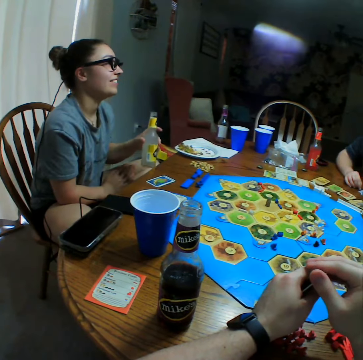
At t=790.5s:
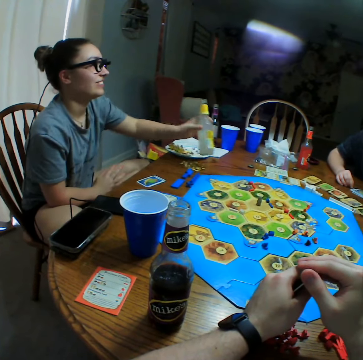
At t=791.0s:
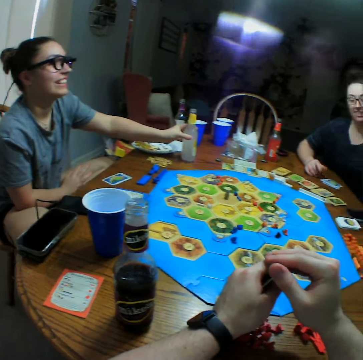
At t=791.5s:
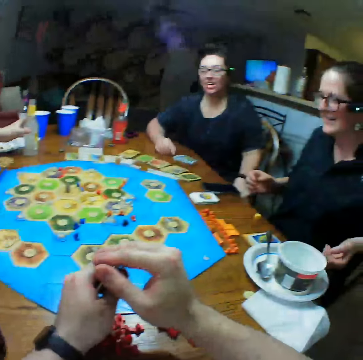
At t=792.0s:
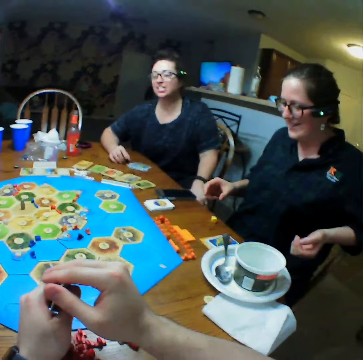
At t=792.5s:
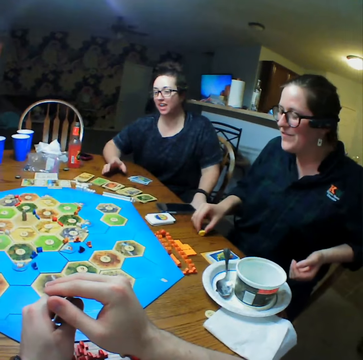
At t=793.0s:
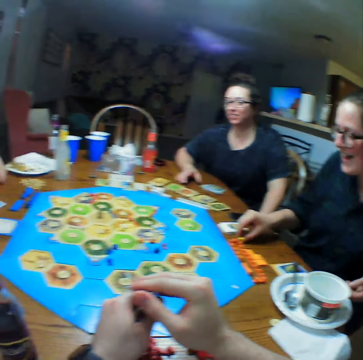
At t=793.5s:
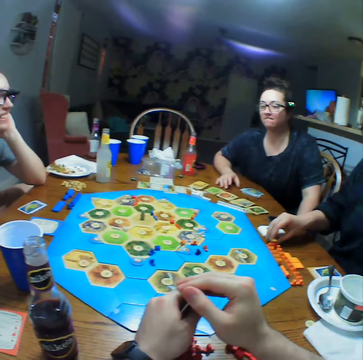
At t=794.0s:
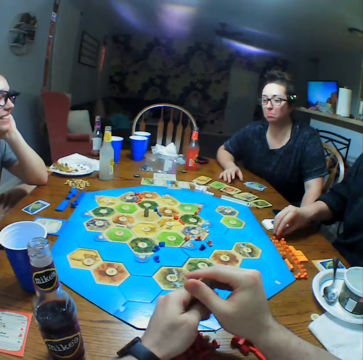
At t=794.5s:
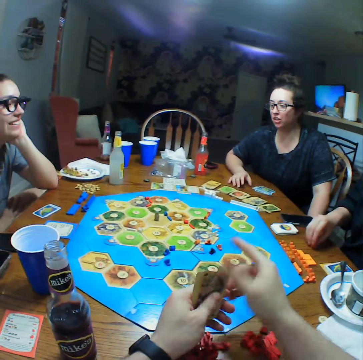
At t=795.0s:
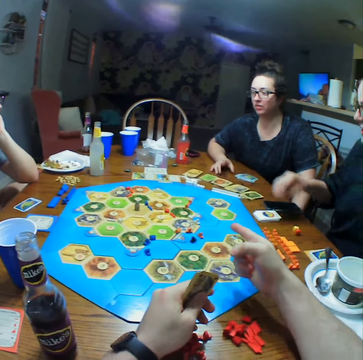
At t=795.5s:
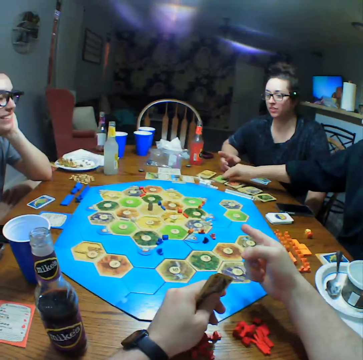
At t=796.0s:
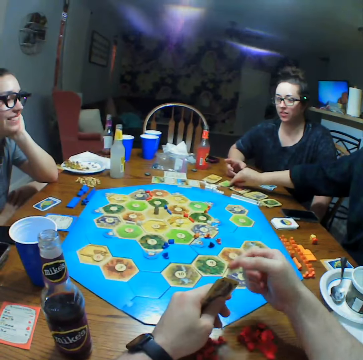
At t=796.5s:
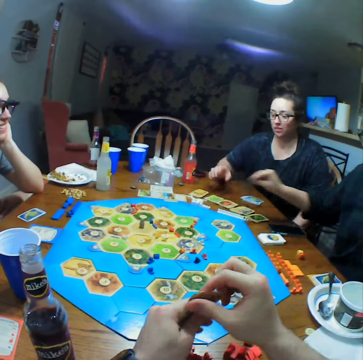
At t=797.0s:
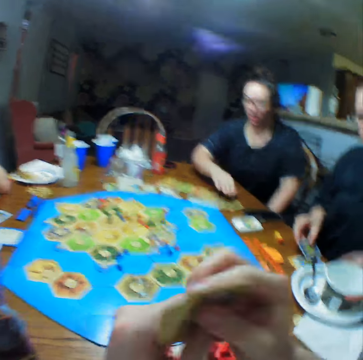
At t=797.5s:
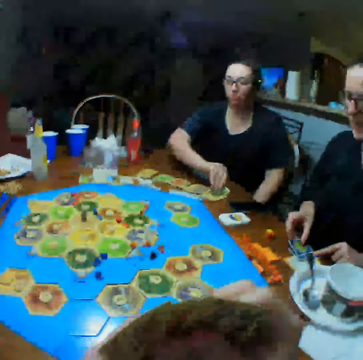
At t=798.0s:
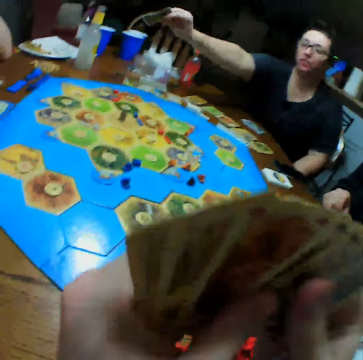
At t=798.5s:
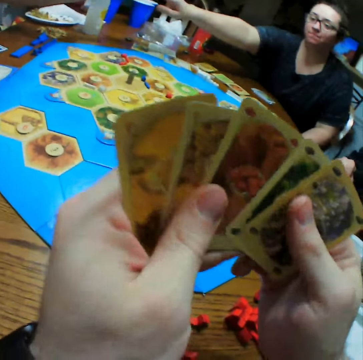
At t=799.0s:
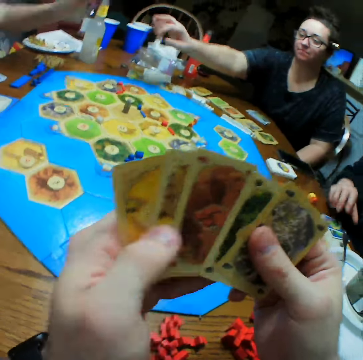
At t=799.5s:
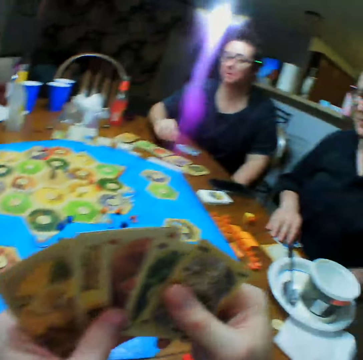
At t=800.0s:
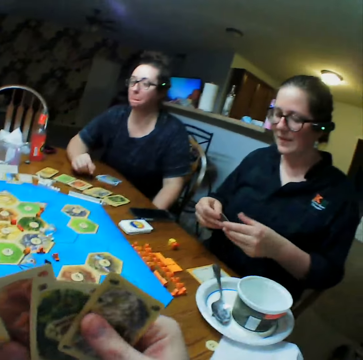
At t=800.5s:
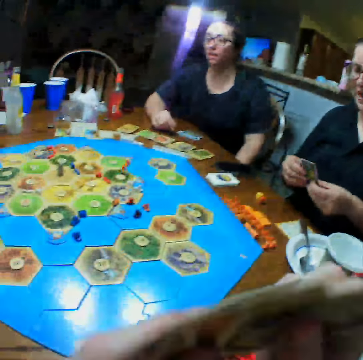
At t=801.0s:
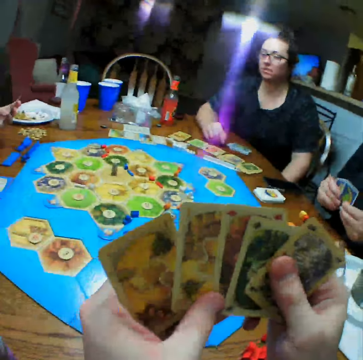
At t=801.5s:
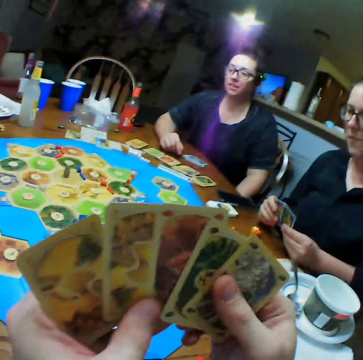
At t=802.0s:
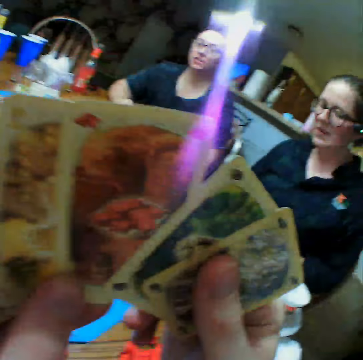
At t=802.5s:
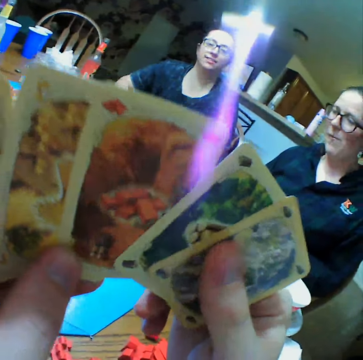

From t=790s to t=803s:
A person puts a bottle on the table. Another person interacts with the camera wearer. A third person picks a die and moves the die on the table. The camera wearer points at the die. The third person picks cards. The first person holds the chin. The second person picks cards. The camera wearer selects cards. The second person gives the first person the cards. The first person picks the card. The third person picks a card.

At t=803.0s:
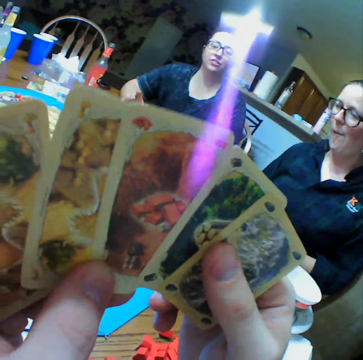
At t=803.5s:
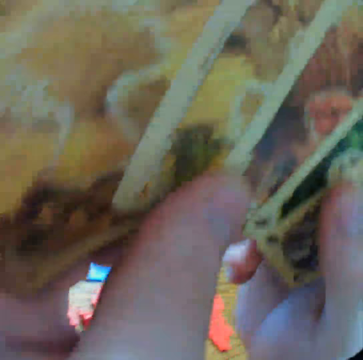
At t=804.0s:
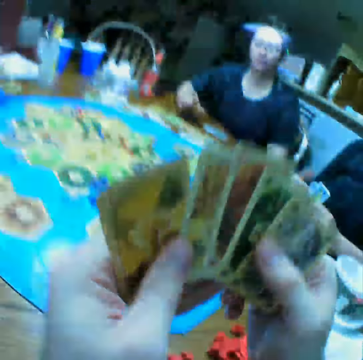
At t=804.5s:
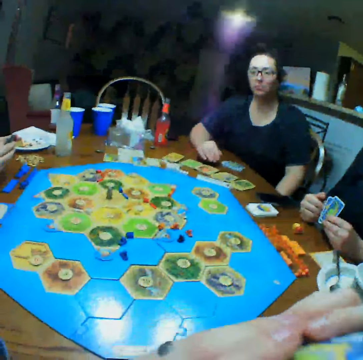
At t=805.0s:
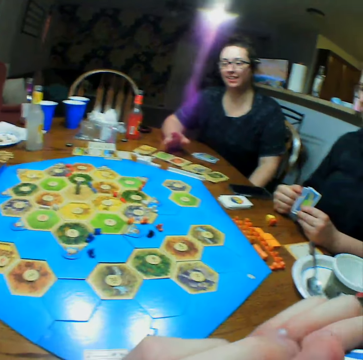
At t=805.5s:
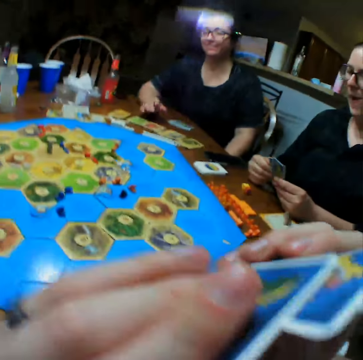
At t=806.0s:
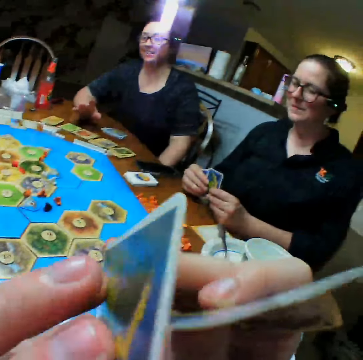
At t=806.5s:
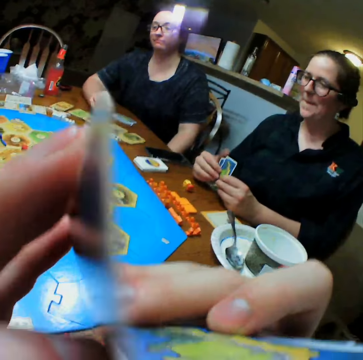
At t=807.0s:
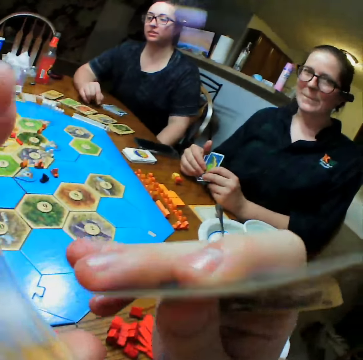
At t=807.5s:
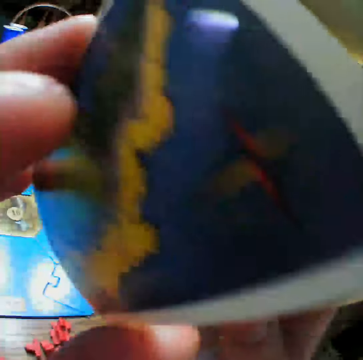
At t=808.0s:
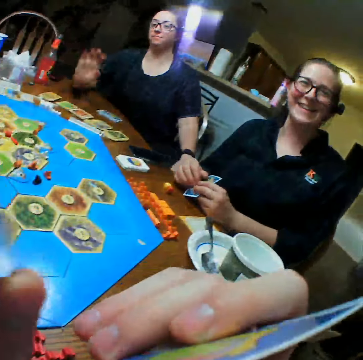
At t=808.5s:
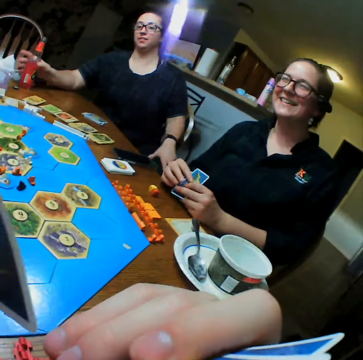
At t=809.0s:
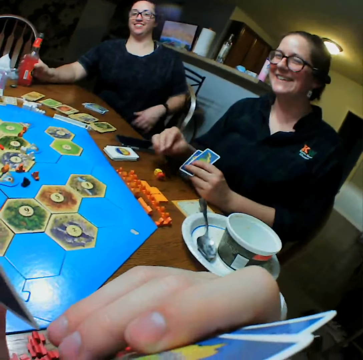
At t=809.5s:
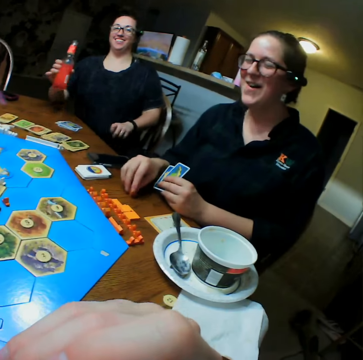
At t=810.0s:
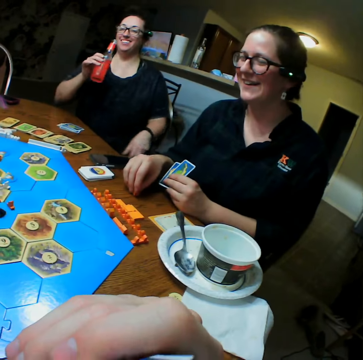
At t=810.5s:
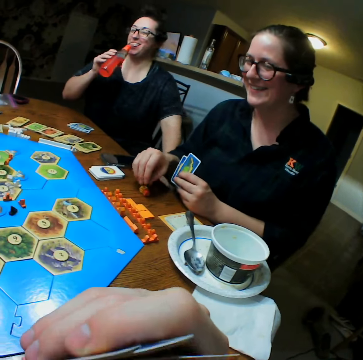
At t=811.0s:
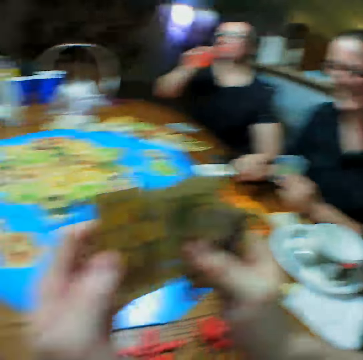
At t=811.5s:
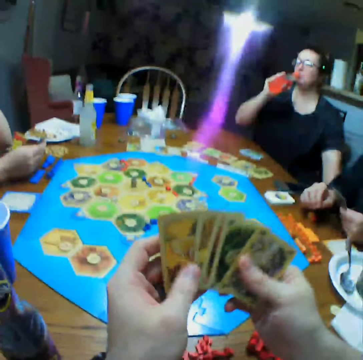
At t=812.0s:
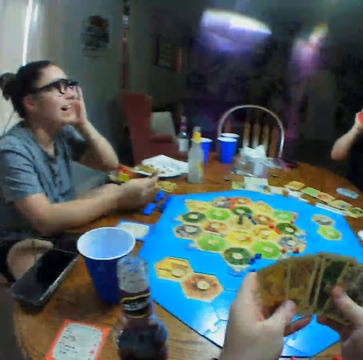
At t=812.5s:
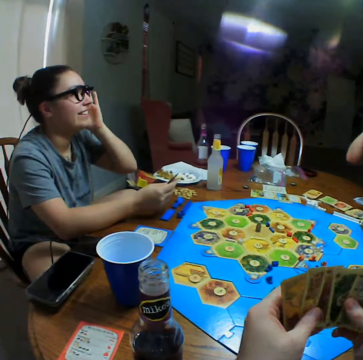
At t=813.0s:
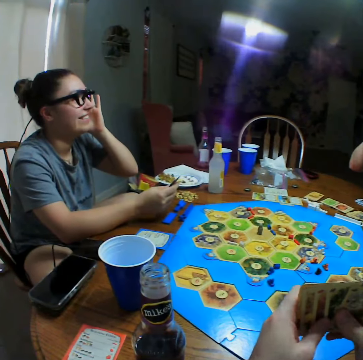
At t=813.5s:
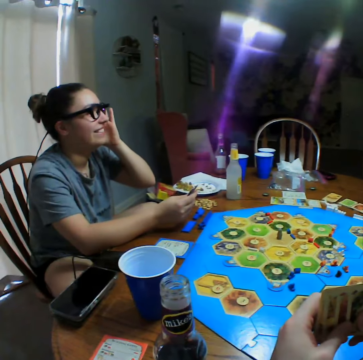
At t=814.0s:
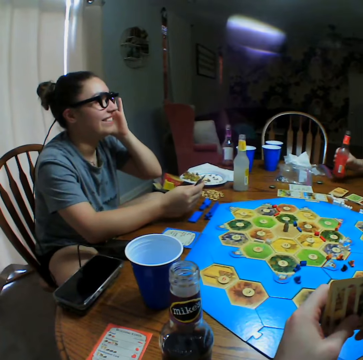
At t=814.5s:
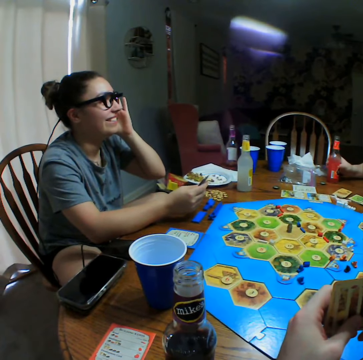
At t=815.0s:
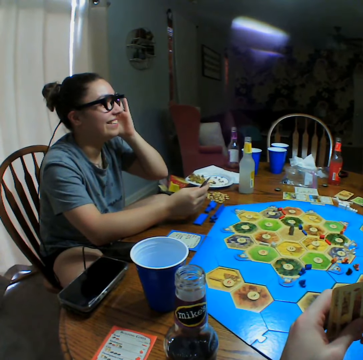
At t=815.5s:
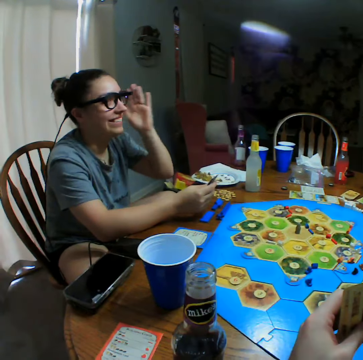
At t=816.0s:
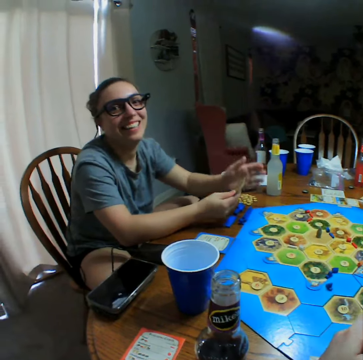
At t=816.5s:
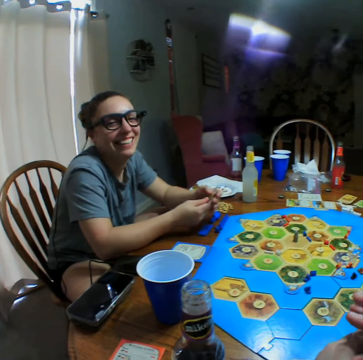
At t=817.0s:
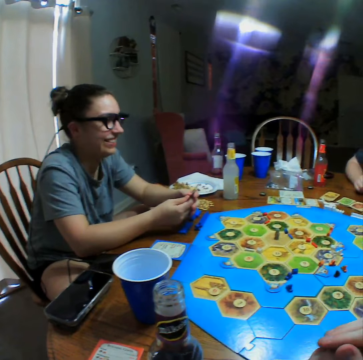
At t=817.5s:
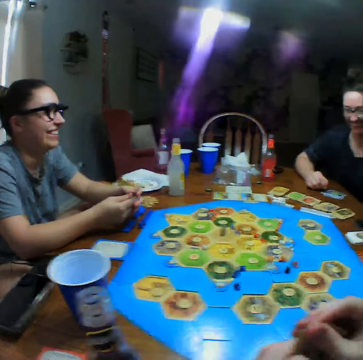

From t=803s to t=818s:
The camera wearer selects cards. A person interacts with the camera wearer. Another person selects cards. The camera wearer lifts the cards. The first person picks the drink. The second person picks a die. The camera wearer selects cards. A third person adjusts the eye glasses. The first person puts the bottle on the table. The third person selects cards.

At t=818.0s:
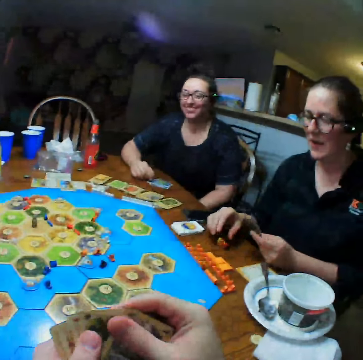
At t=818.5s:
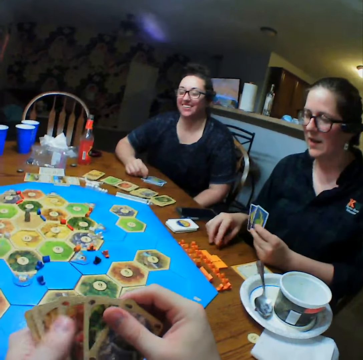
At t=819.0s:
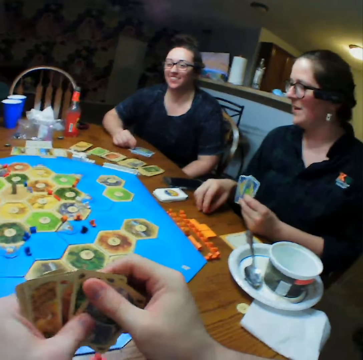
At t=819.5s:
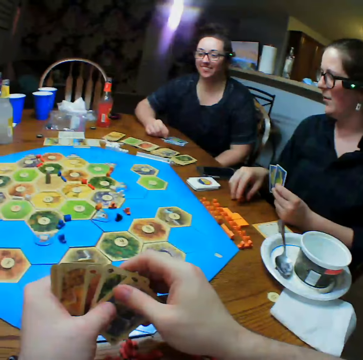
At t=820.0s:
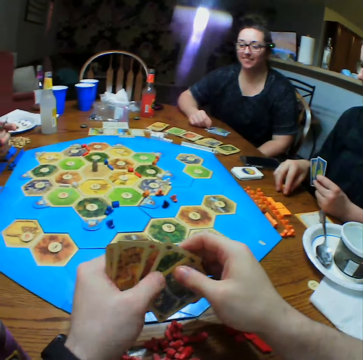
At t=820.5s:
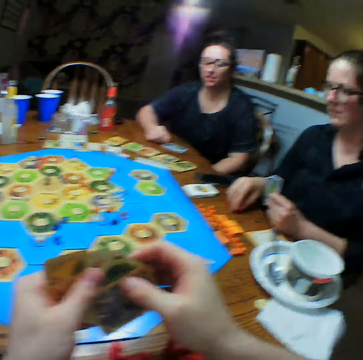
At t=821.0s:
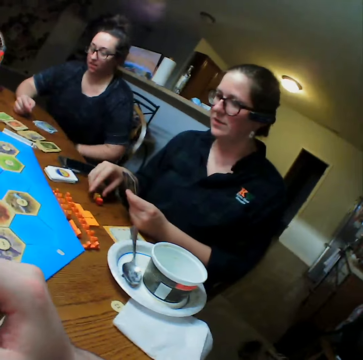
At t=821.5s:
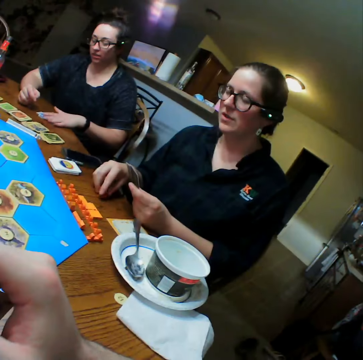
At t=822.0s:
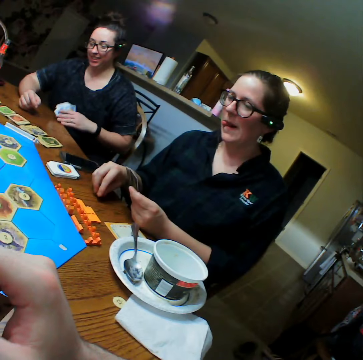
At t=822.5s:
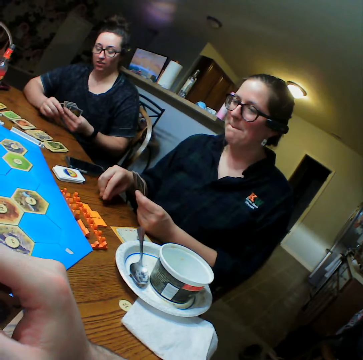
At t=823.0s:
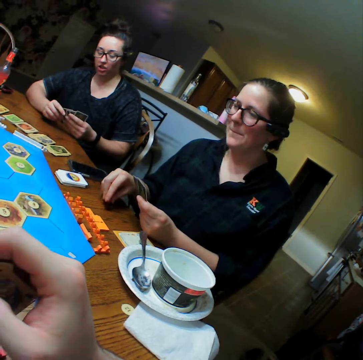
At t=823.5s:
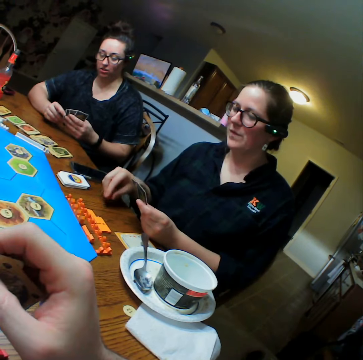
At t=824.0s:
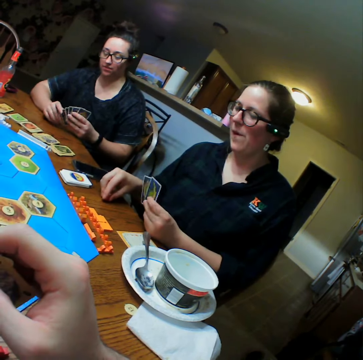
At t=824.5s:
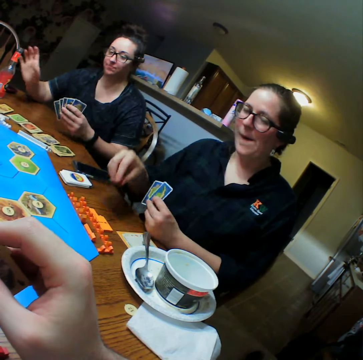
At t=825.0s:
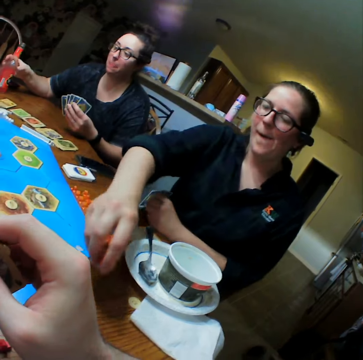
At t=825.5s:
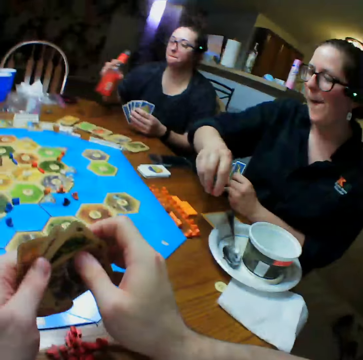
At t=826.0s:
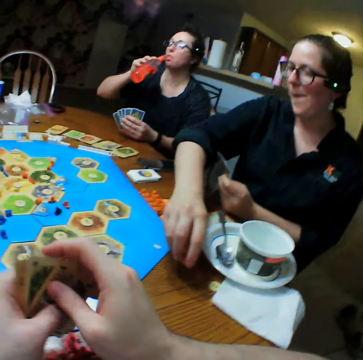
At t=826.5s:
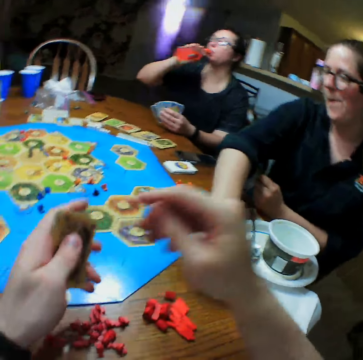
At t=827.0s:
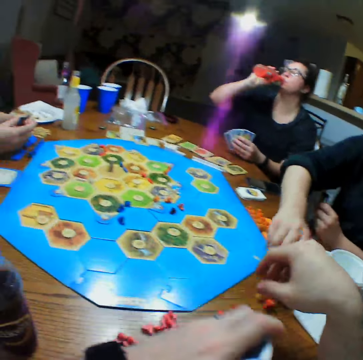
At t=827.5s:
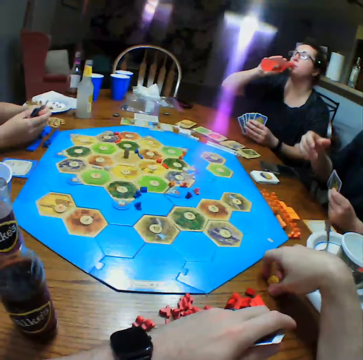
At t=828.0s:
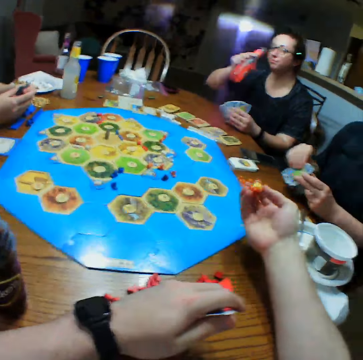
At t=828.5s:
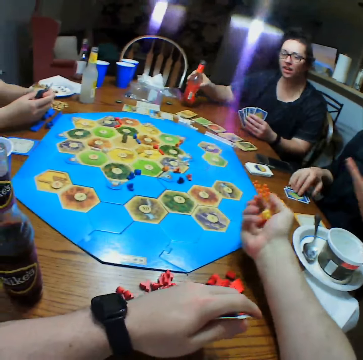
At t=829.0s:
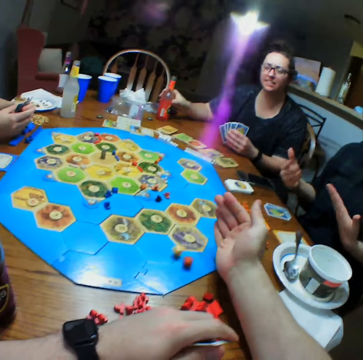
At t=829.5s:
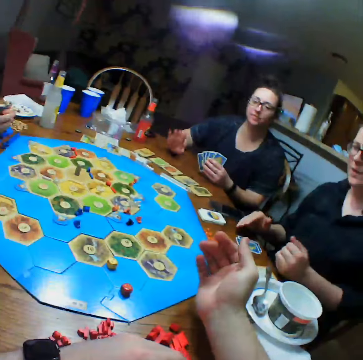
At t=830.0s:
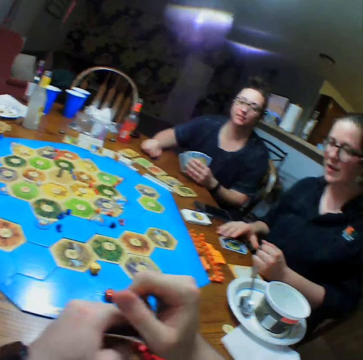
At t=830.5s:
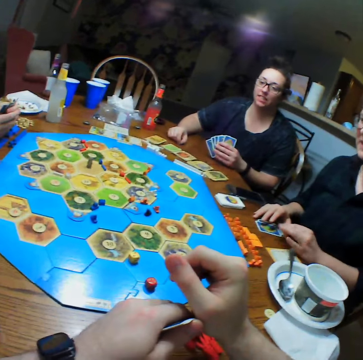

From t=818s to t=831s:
A person taps a die on the table. Another person picks cards. A third person puts dice on the table. The second person takes a drink. The first person drops dice on the table. The camera wearer takes the dice on the table. They play monopoly and throw the dice on the table.
